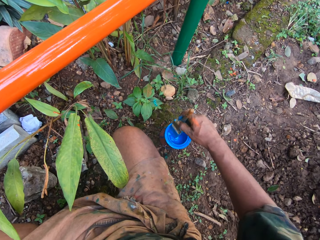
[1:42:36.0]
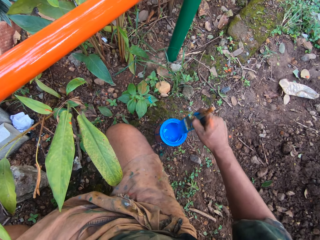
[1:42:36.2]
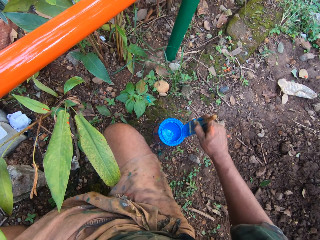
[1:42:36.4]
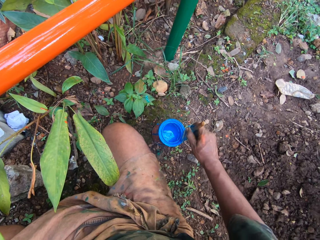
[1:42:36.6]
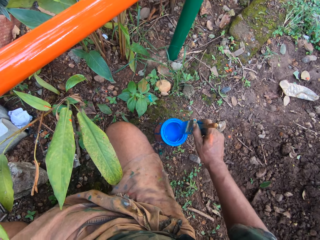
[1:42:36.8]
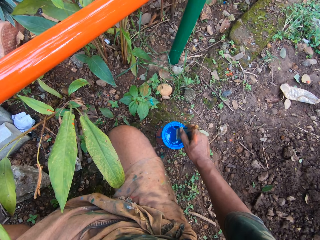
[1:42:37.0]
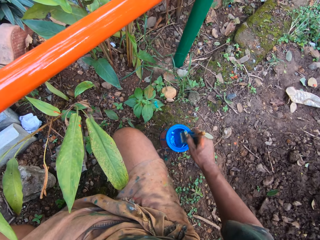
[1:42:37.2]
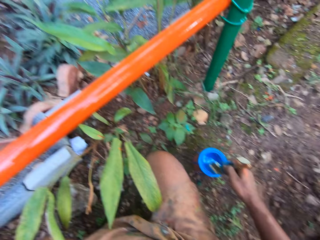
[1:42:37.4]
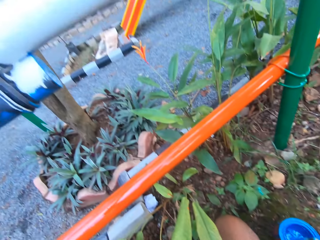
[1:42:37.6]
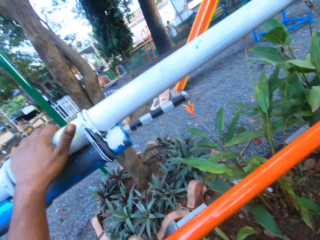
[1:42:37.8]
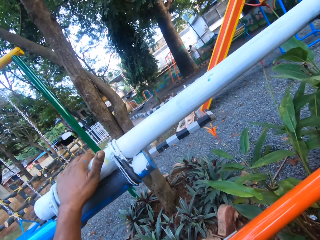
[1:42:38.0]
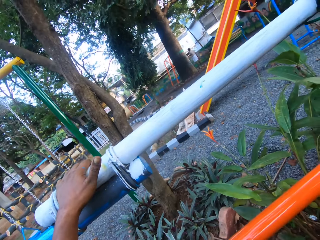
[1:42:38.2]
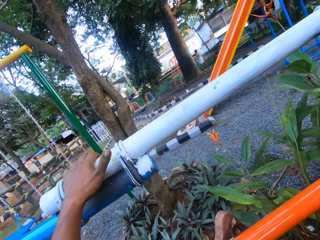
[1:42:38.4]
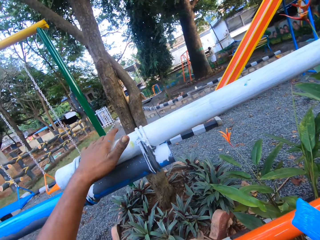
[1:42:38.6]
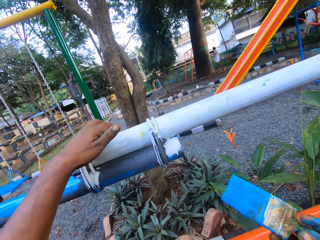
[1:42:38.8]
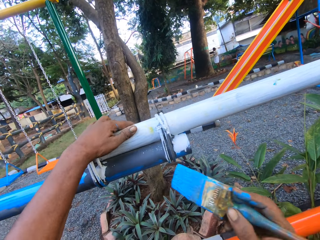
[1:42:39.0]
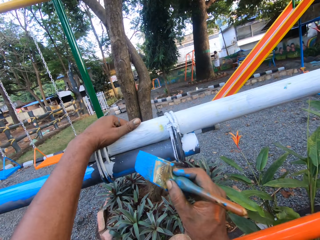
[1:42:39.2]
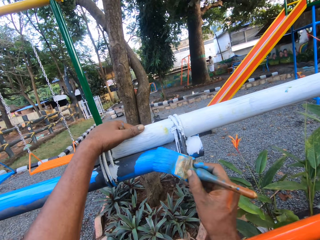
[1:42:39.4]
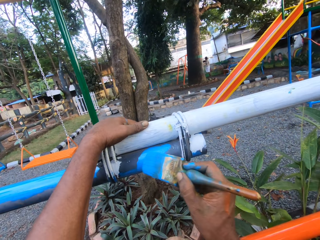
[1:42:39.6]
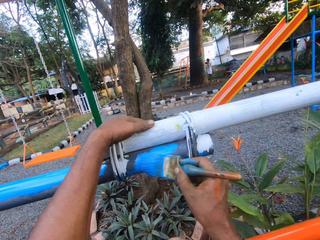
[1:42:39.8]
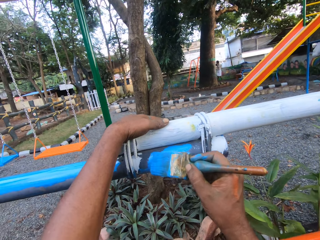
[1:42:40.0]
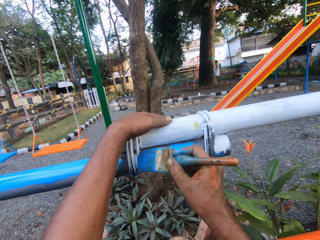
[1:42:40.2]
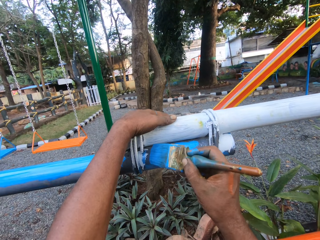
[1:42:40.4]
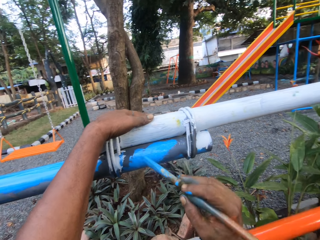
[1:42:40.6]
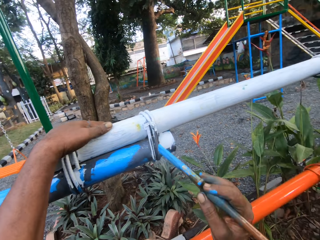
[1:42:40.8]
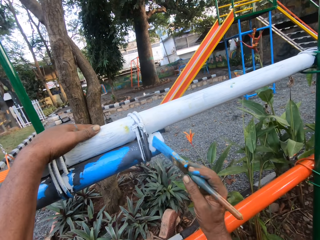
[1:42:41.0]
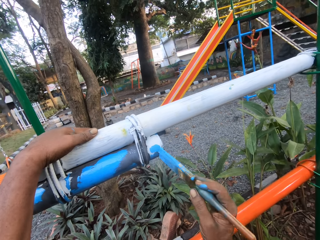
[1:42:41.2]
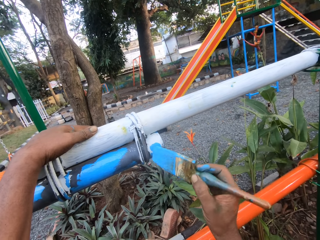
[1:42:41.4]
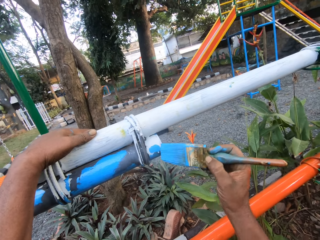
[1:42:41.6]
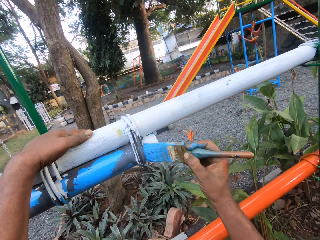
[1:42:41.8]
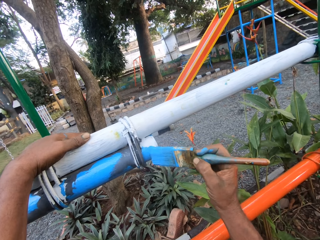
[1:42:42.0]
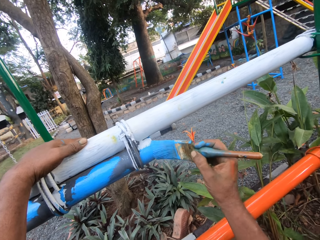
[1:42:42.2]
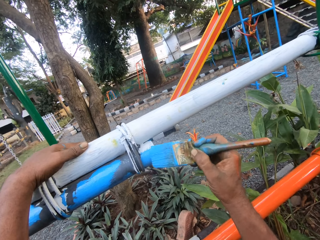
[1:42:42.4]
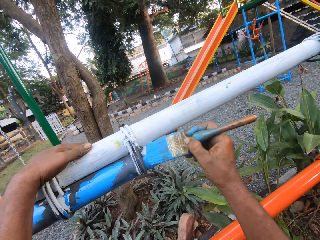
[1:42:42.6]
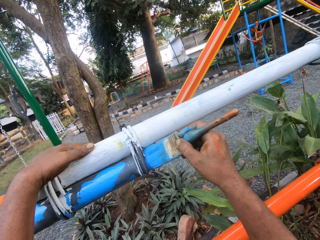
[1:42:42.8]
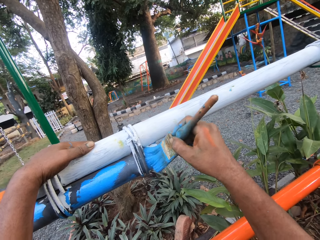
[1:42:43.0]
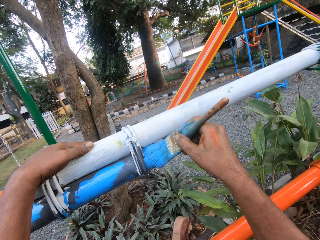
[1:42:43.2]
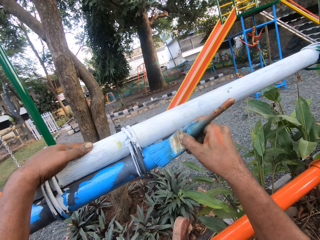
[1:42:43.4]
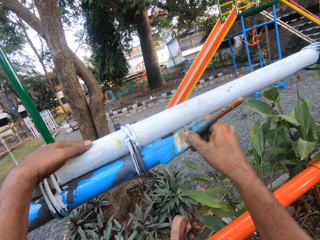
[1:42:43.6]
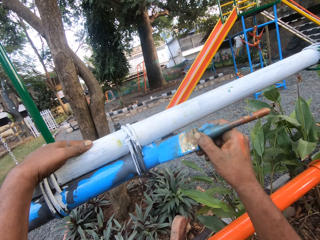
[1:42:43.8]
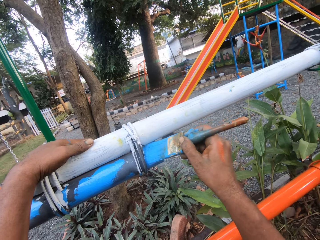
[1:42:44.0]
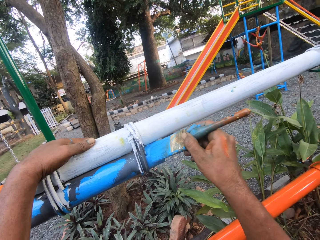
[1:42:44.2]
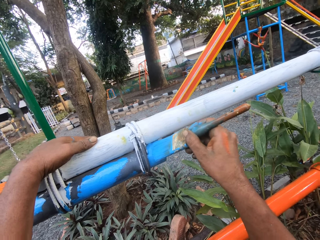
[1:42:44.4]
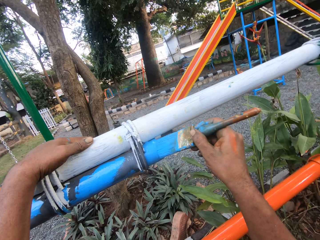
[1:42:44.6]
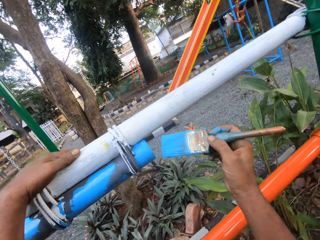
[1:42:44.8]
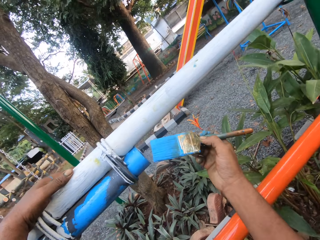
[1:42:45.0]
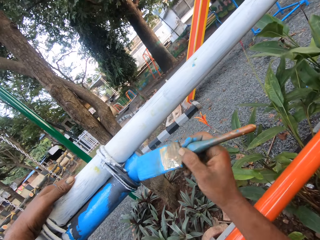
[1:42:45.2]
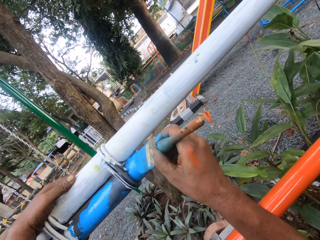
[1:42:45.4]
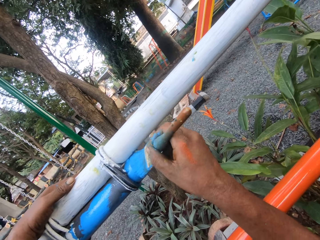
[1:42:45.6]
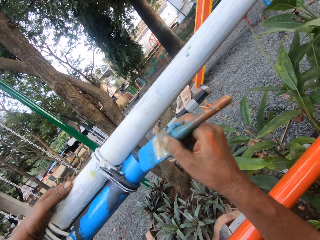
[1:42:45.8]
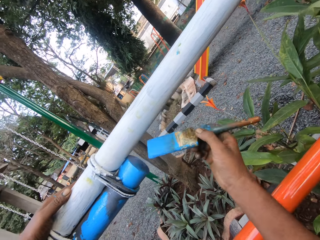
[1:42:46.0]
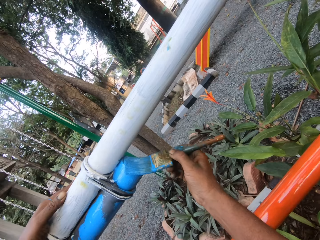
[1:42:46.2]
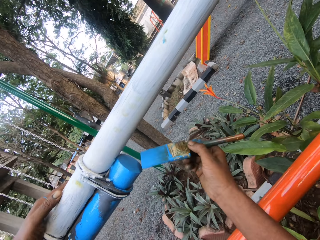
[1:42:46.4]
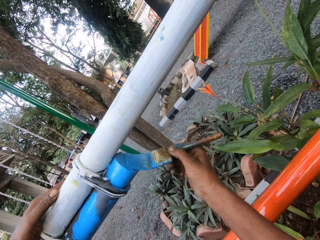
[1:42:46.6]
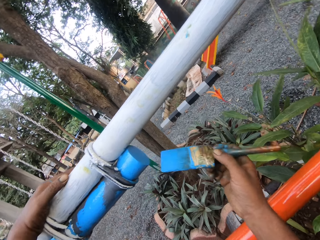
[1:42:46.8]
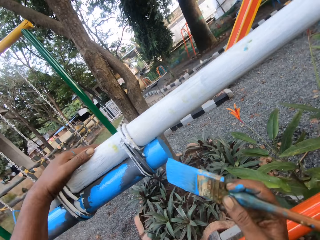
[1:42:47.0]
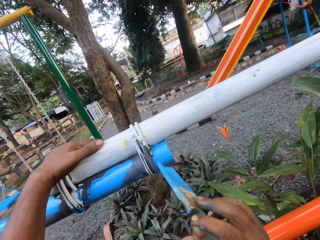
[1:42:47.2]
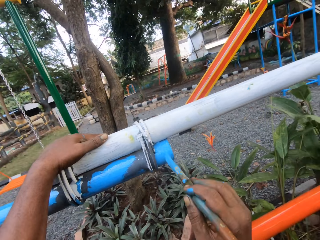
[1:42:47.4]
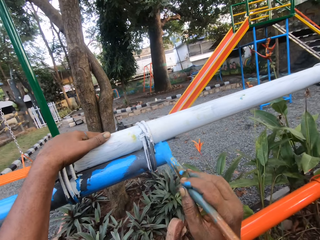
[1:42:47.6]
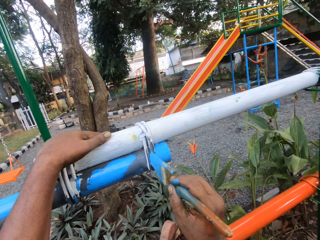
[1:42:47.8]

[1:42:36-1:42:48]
The camera wearer paints a metal rod with a painting brush.

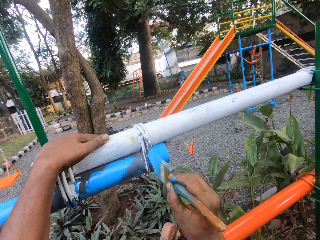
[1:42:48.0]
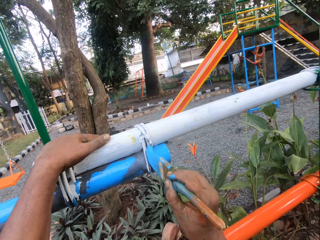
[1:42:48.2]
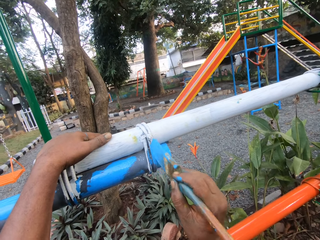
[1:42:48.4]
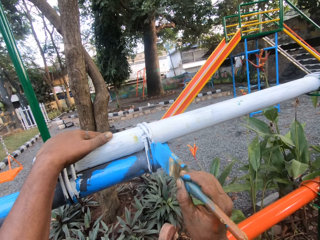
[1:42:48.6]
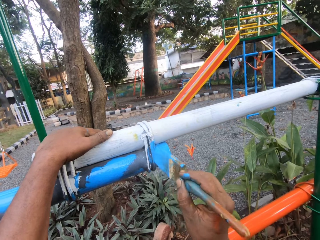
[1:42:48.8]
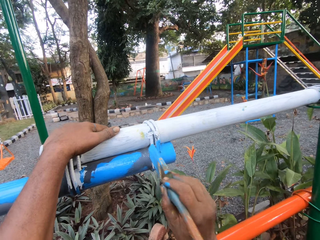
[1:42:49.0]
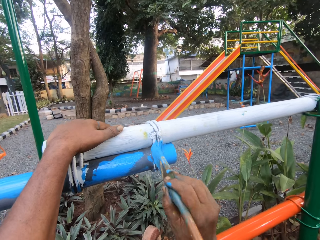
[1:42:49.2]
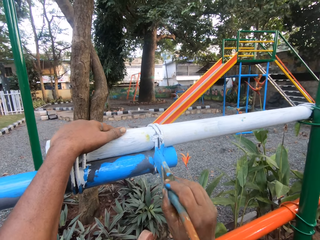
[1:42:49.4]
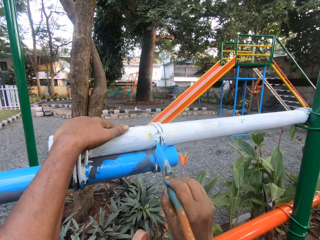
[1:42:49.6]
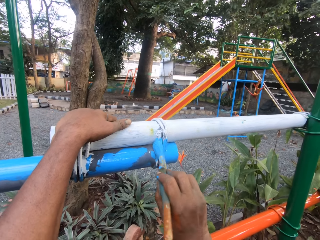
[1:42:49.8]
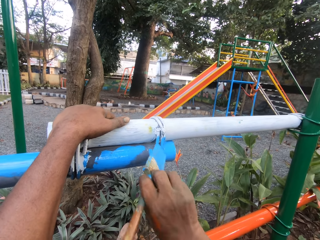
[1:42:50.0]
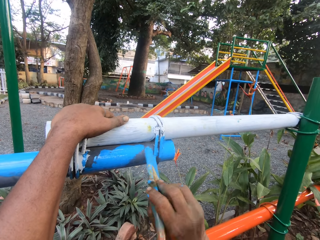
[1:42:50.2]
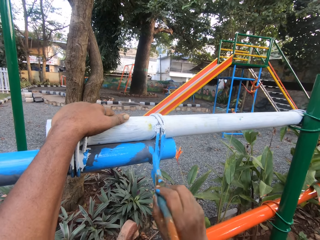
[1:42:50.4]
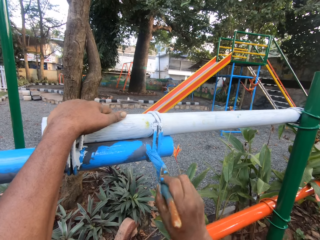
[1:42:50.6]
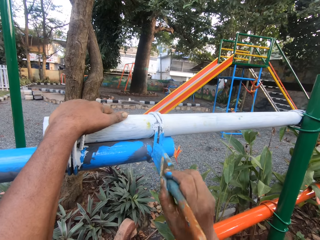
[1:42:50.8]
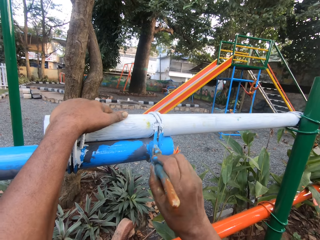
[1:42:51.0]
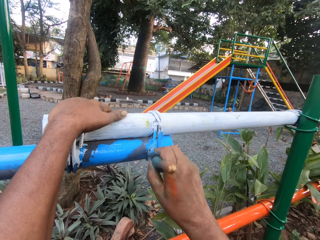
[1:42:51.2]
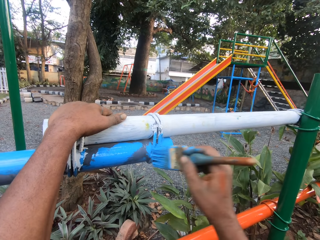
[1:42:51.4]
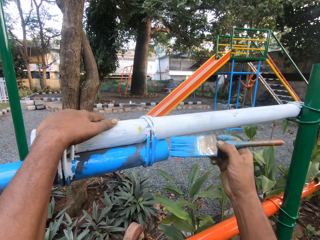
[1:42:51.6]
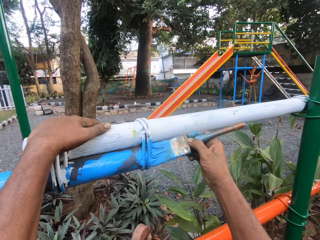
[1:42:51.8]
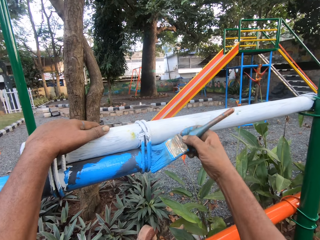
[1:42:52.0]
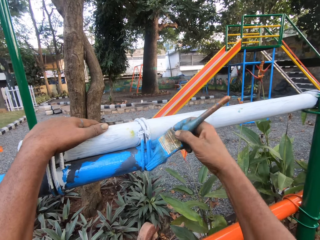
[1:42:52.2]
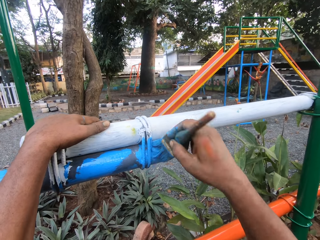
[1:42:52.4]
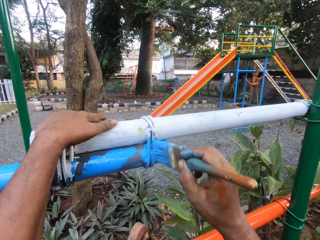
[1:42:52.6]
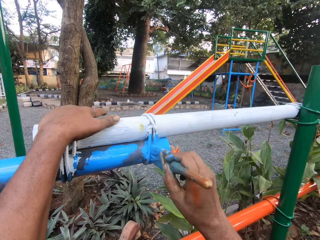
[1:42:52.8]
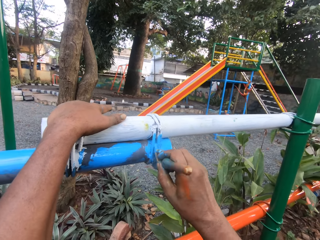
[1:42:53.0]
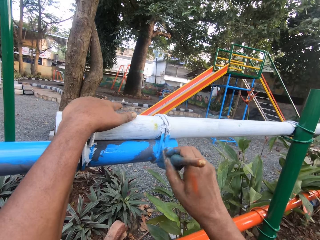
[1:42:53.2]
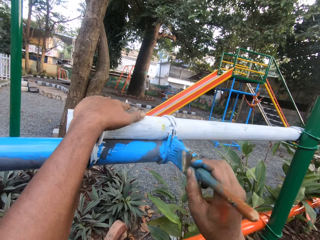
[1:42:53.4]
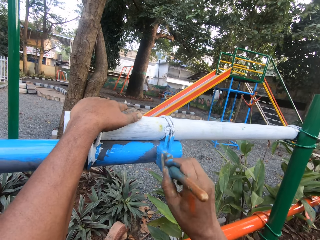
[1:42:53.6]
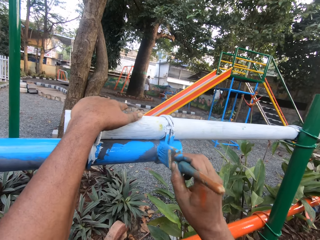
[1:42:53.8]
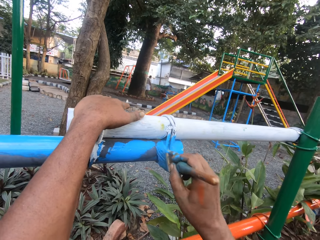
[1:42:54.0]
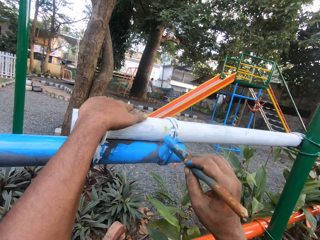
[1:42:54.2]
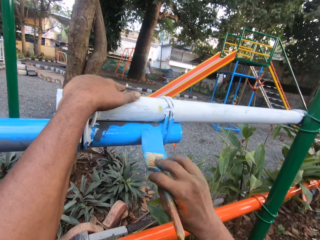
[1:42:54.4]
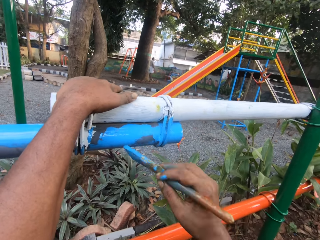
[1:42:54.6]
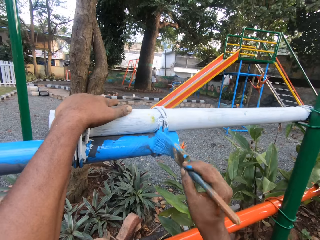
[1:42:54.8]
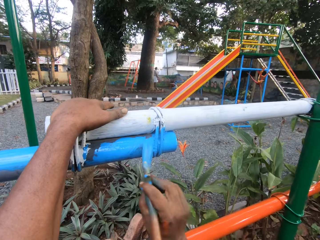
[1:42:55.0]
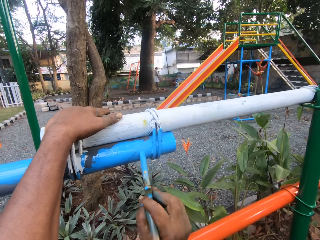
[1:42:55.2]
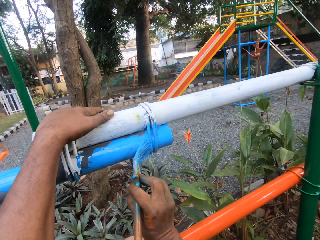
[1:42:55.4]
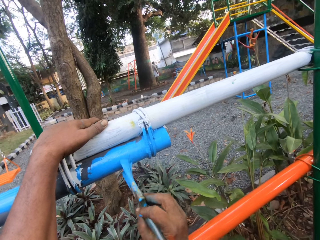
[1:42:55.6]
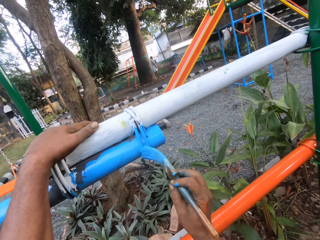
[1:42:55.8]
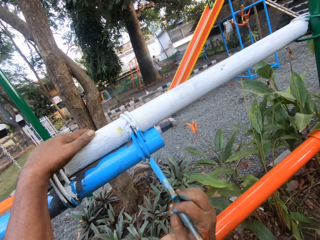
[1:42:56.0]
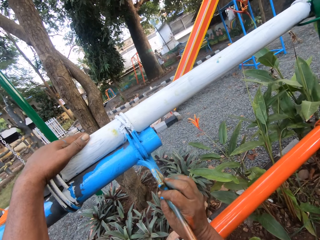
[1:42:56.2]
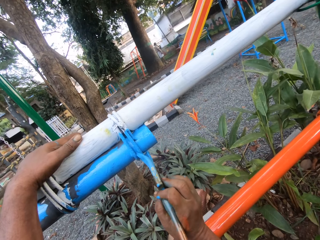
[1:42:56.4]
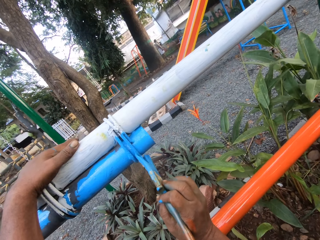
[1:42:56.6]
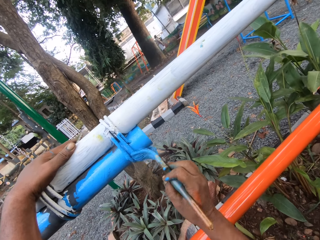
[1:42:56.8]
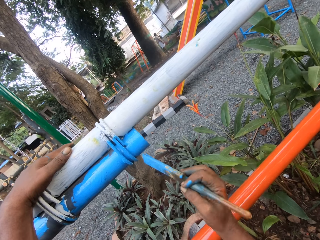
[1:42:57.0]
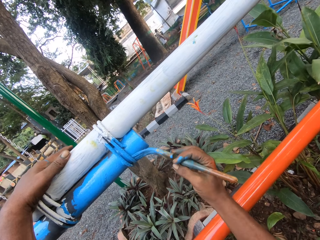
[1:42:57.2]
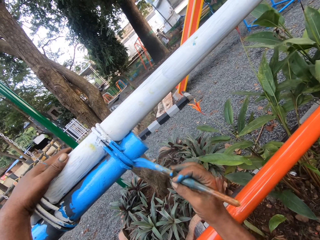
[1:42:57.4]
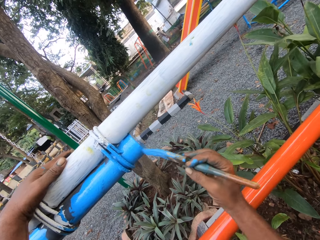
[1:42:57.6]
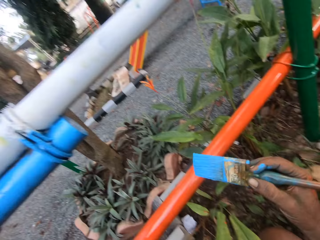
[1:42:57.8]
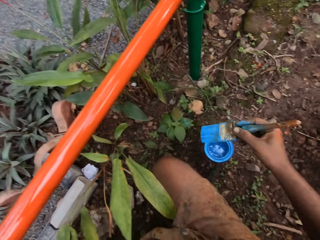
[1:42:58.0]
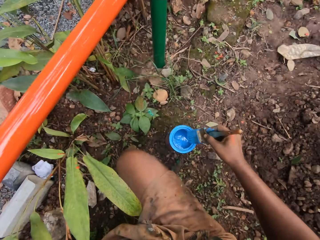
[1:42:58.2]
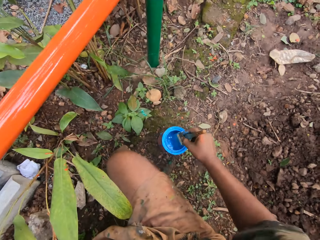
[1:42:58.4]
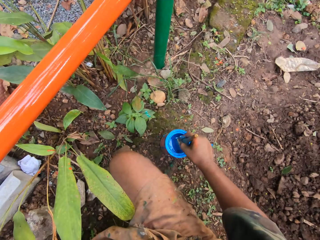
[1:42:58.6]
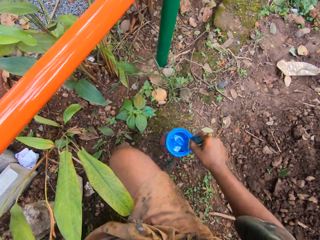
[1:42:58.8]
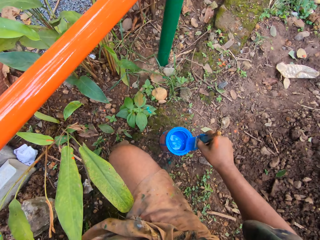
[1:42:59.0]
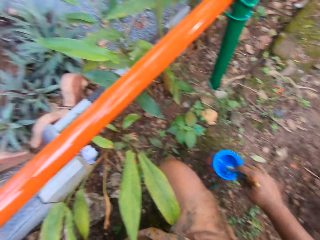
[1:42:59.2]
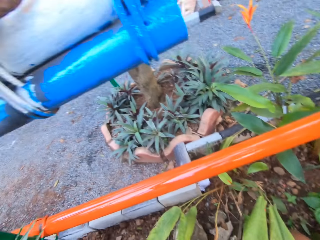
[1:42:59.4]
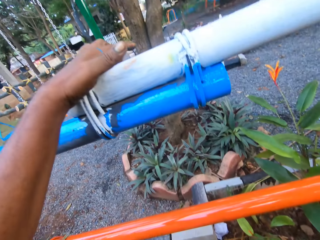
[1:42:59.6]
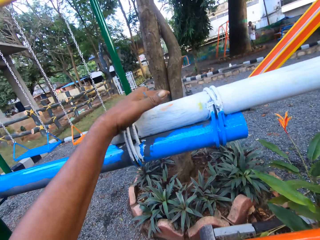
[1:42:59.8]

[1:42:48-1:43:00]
The camera wearer dips a paint brush in the paint can.
